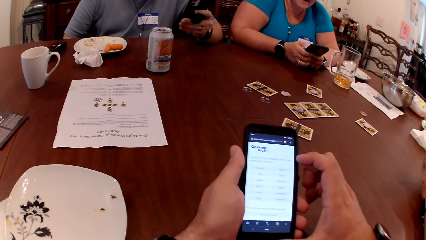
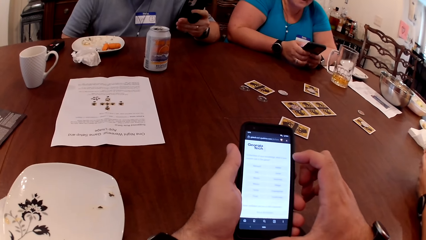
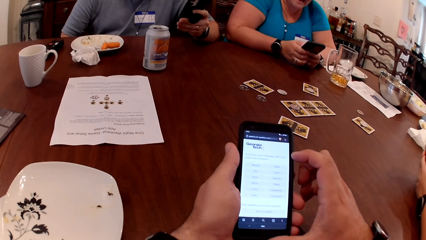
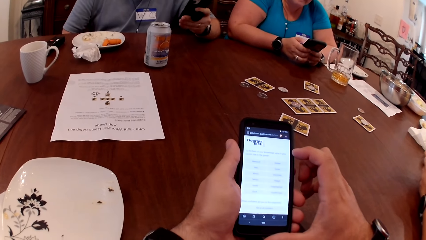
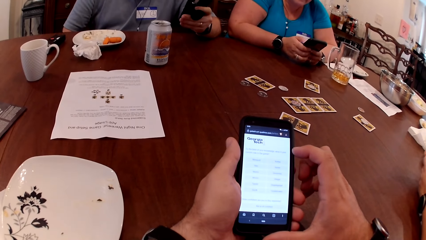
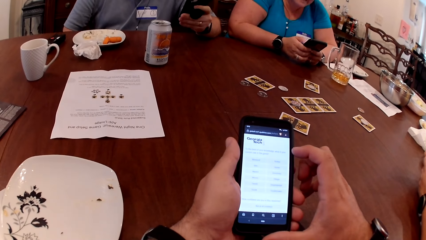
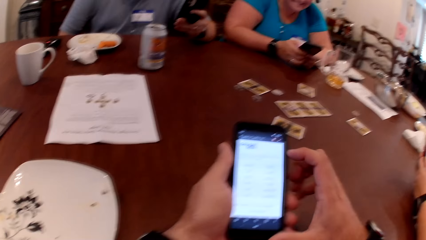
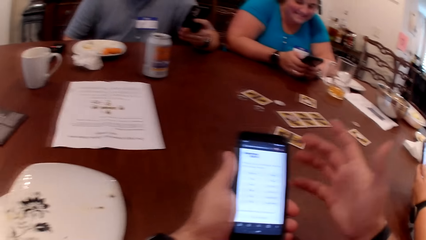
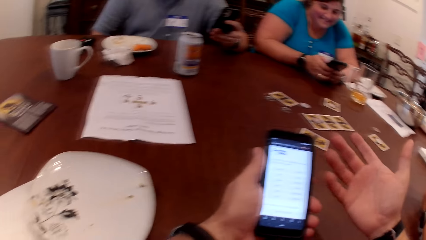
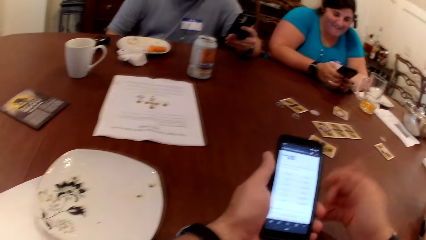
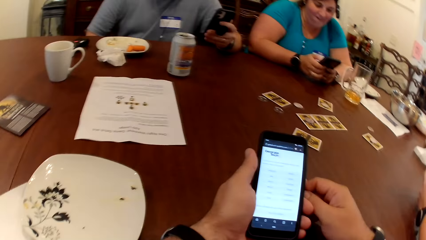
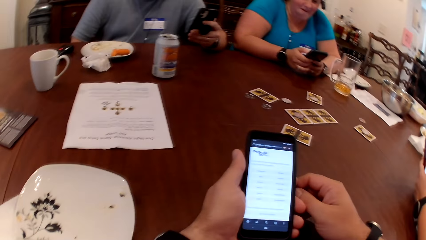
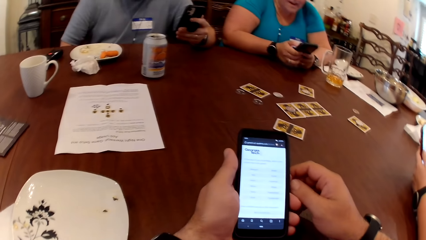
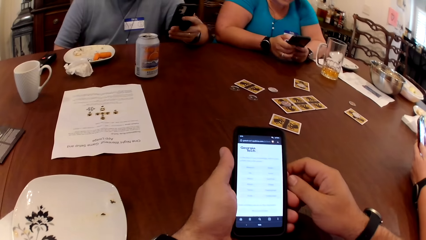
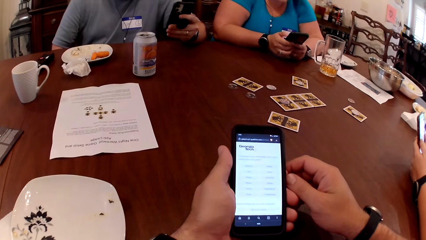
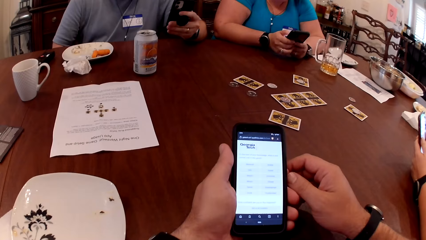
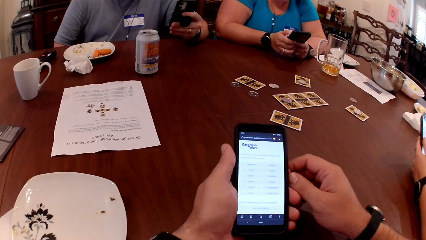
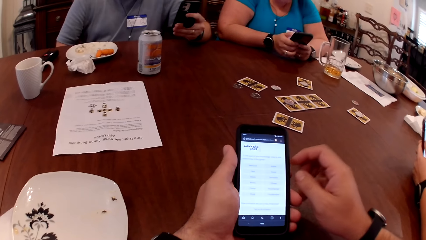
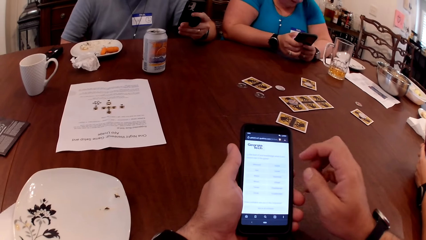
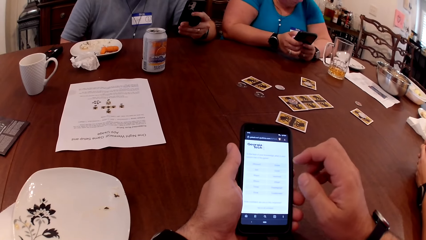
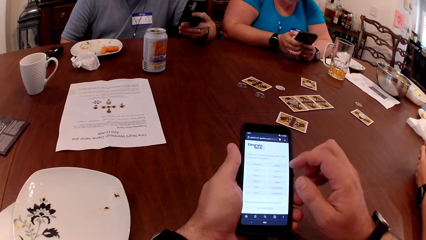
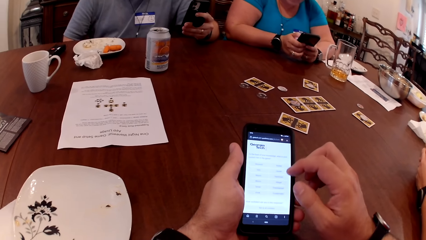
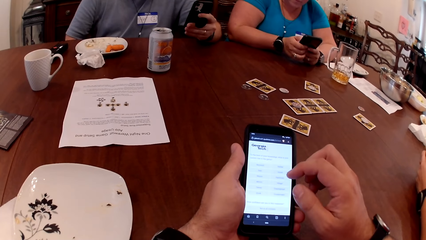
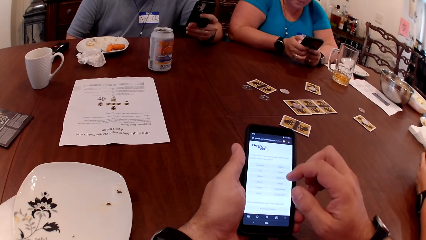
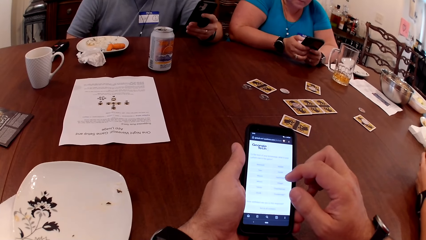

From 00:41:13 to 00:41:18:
The man operates the phone with his left hand.

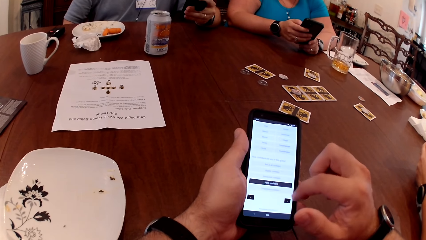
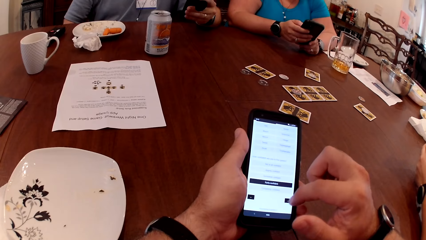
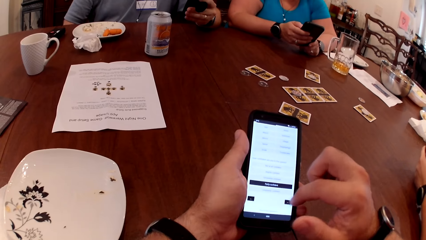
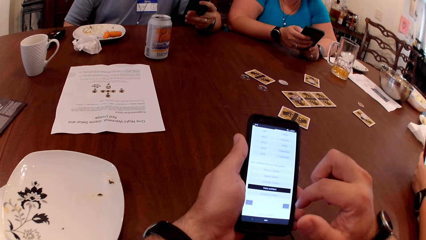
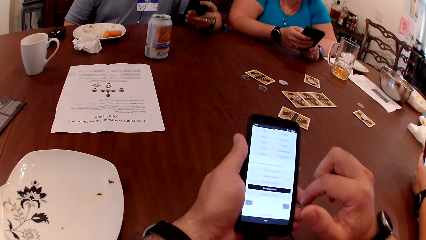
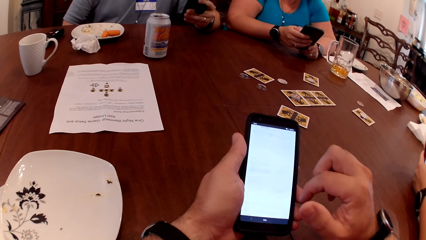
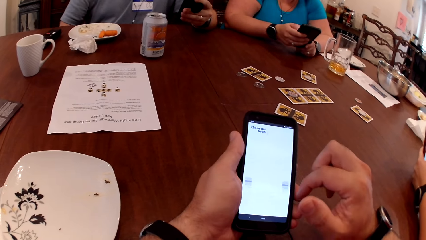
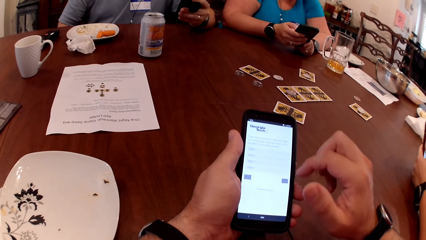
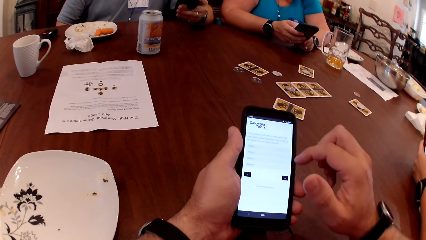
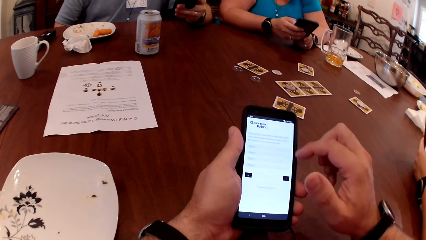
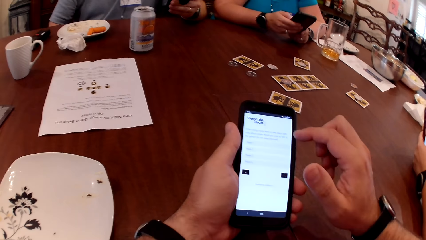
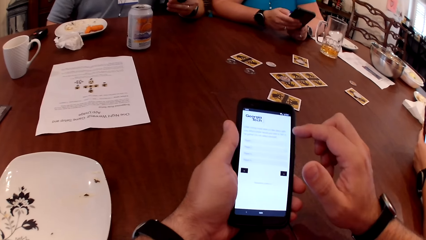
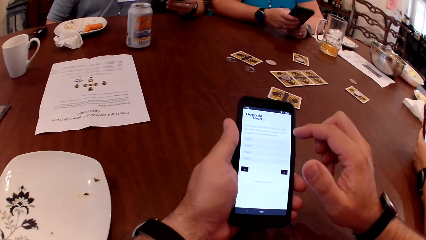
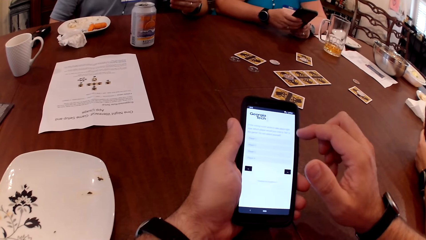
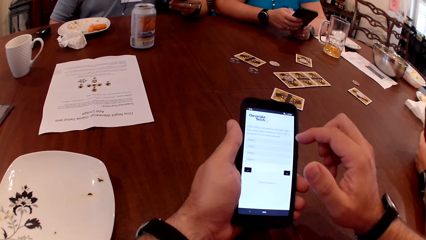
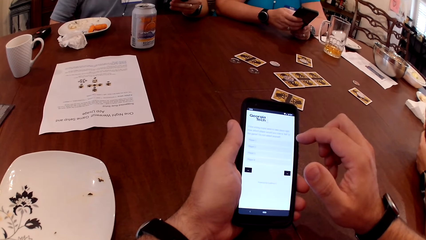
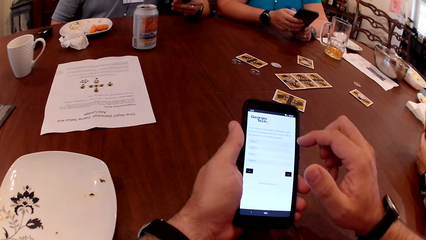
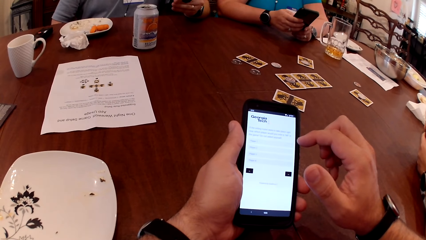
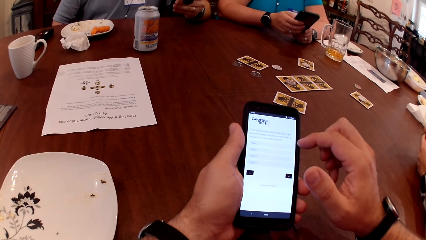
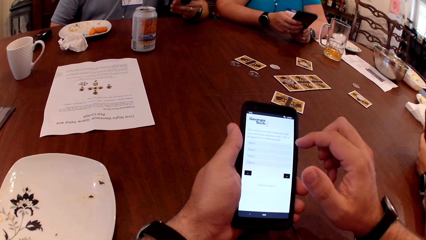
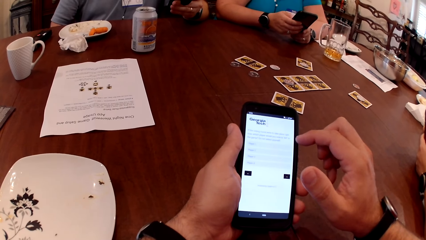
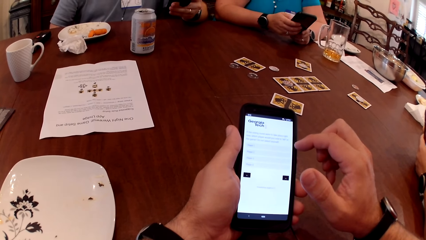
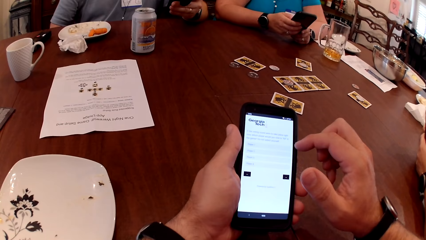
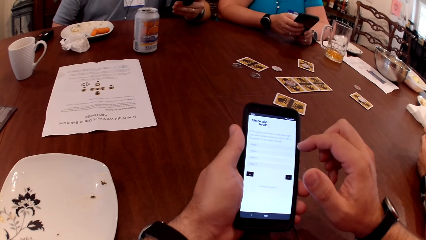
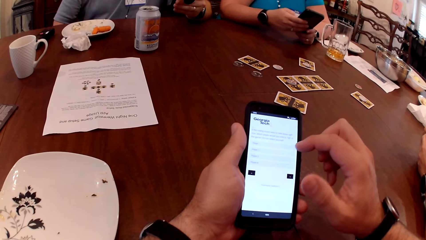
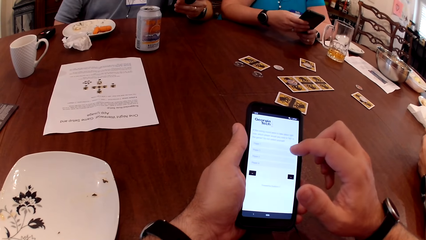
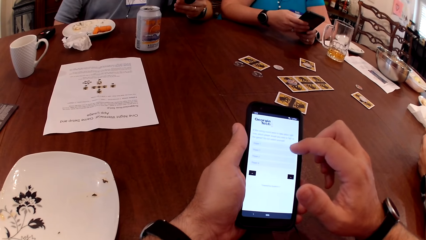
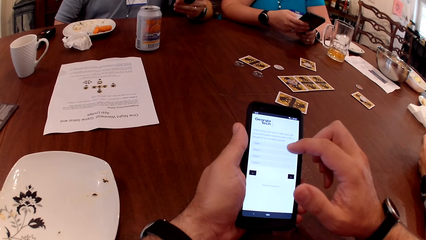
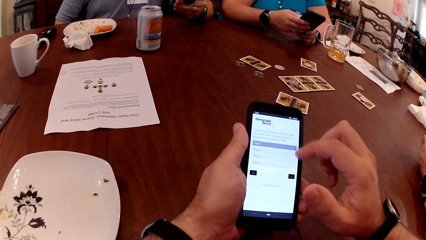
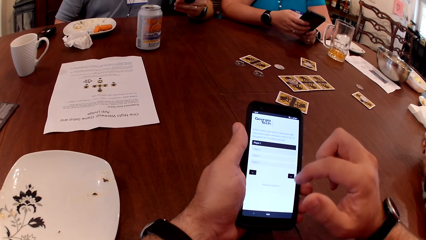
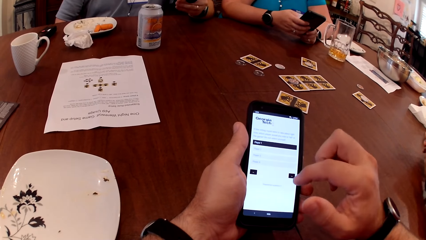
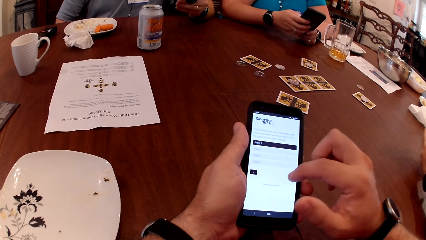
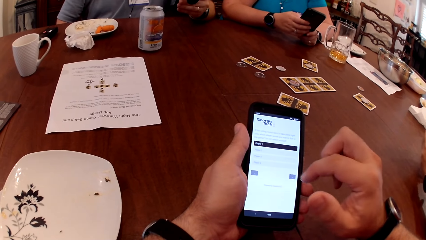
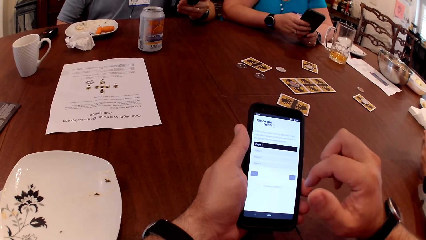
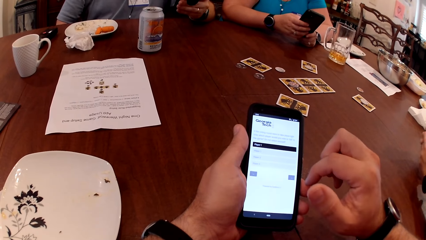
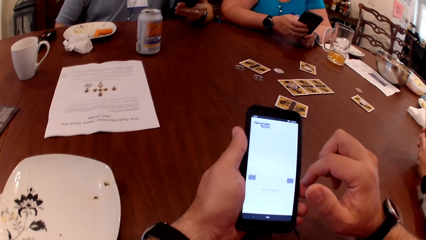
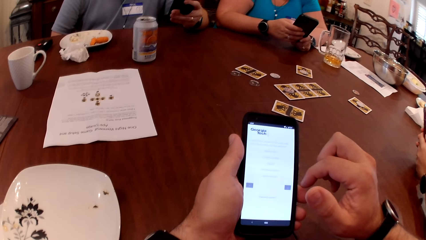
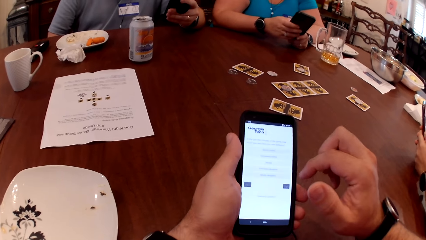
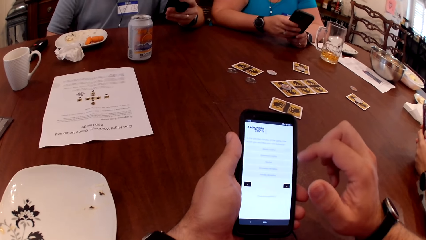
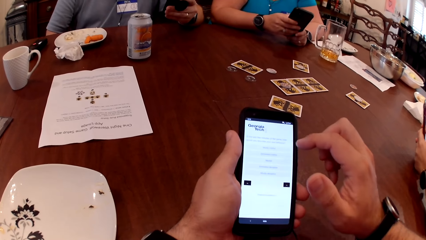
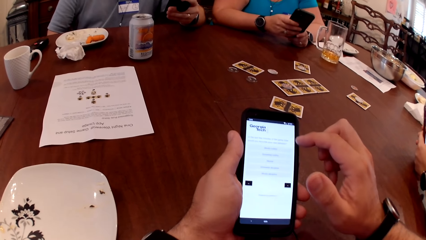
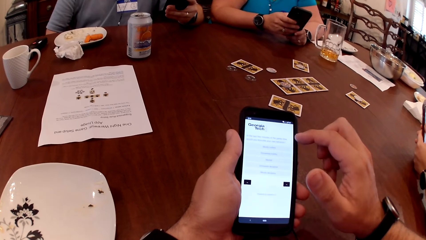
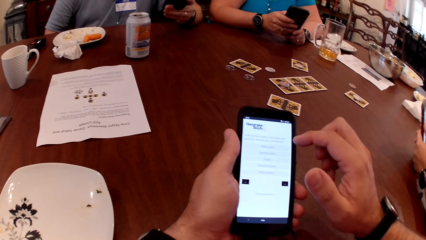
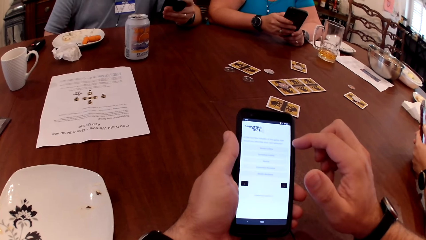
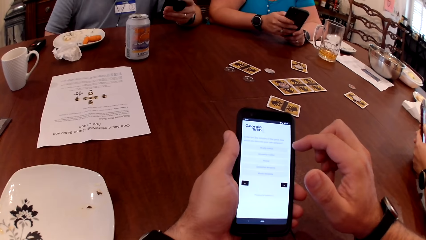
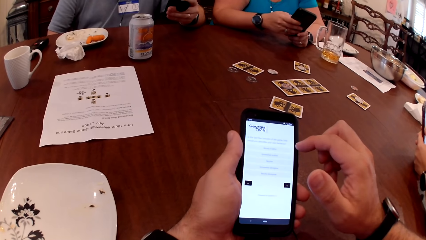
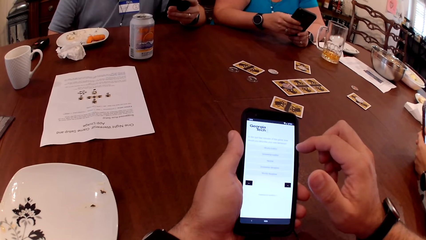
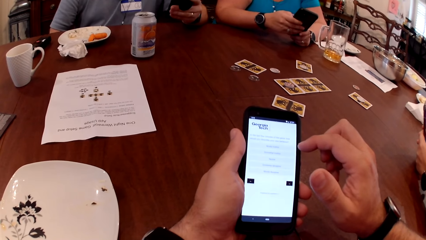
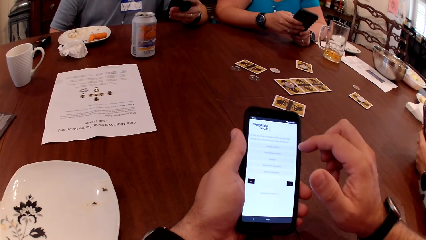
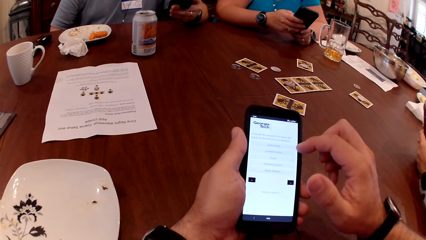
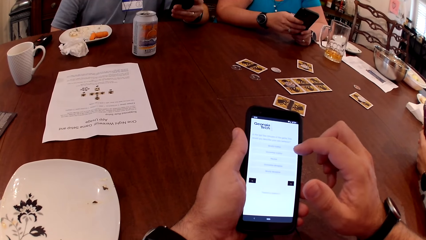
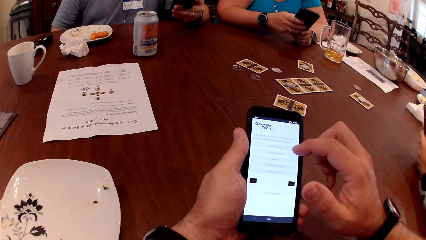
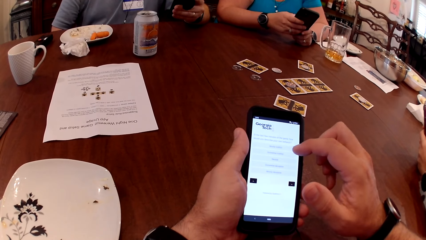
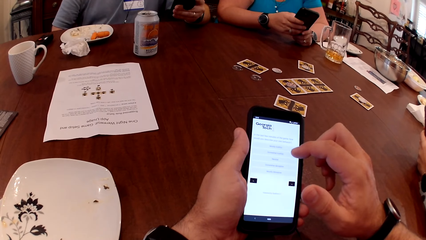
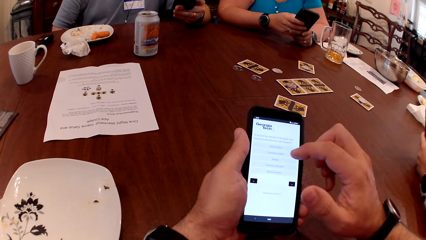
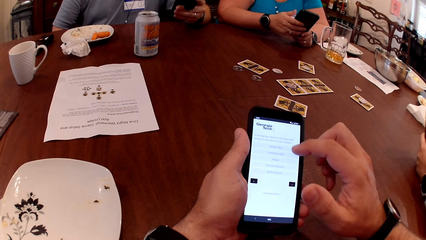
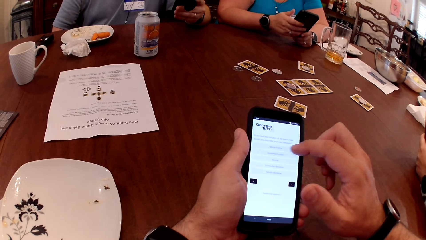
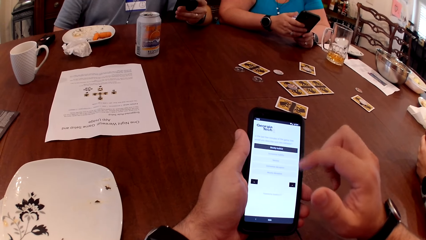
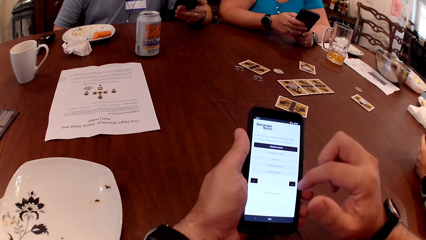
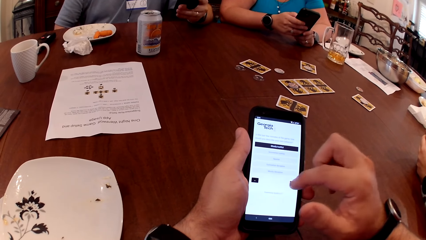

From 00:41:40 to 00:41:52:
A woman interacts with another woman. The other woman interacts with the first woman.
